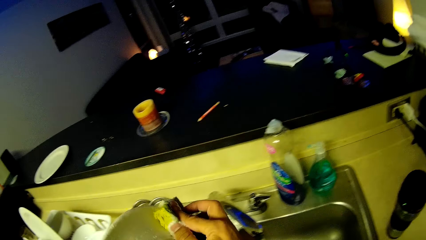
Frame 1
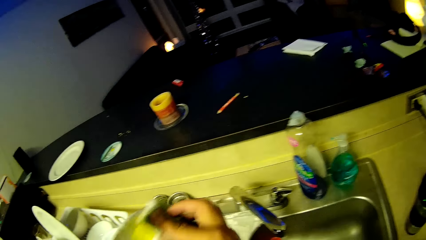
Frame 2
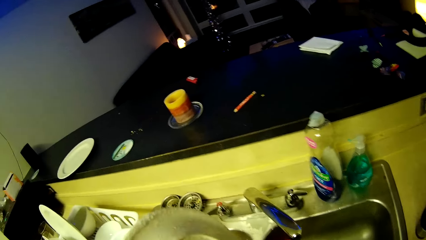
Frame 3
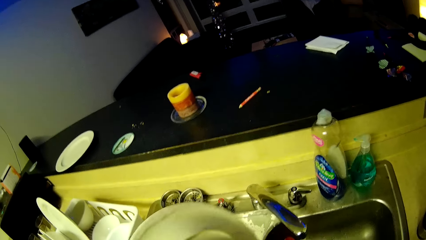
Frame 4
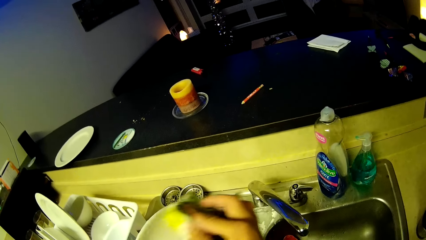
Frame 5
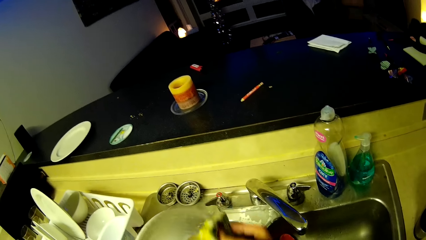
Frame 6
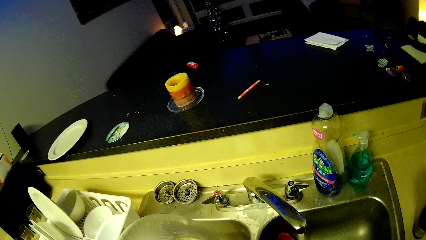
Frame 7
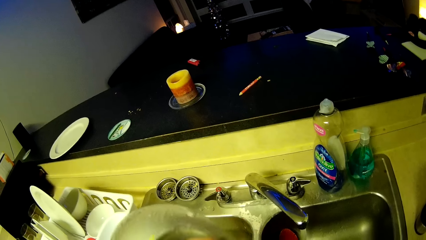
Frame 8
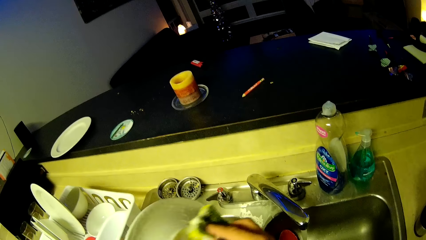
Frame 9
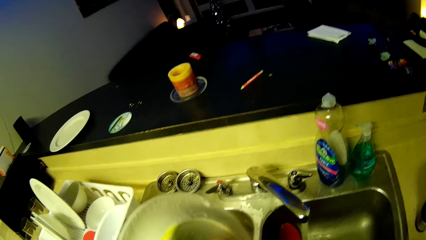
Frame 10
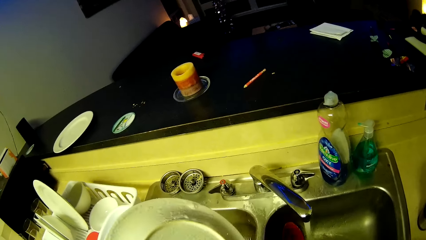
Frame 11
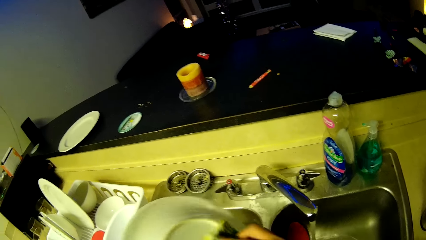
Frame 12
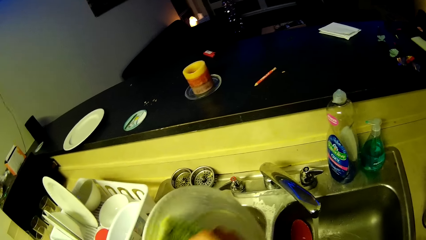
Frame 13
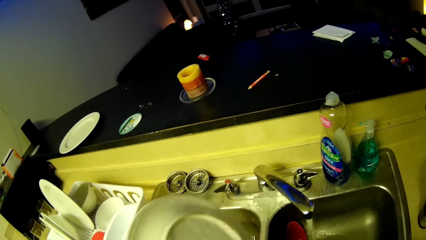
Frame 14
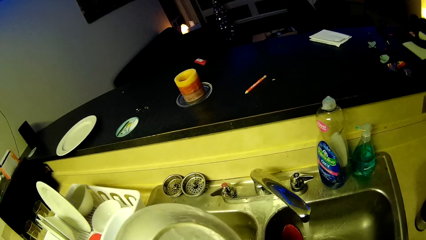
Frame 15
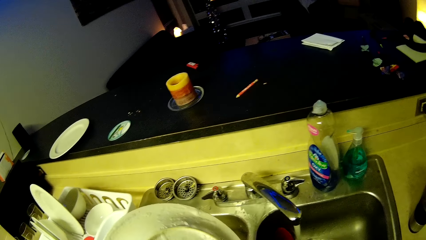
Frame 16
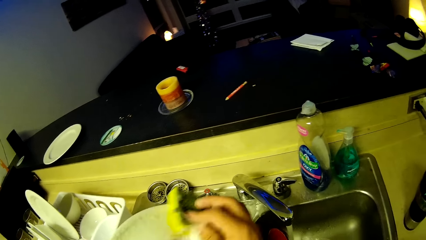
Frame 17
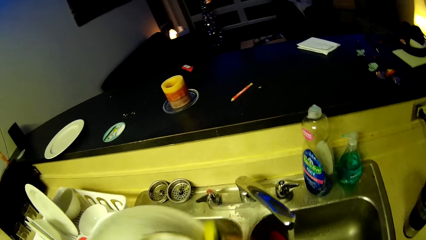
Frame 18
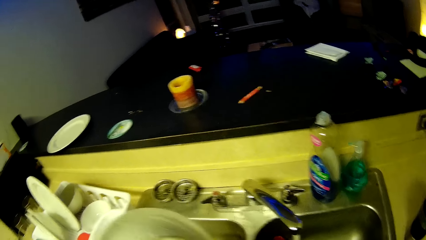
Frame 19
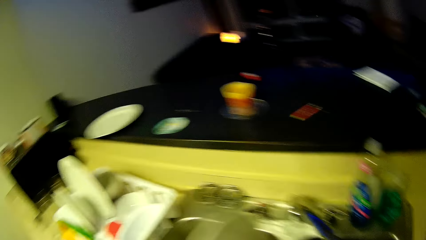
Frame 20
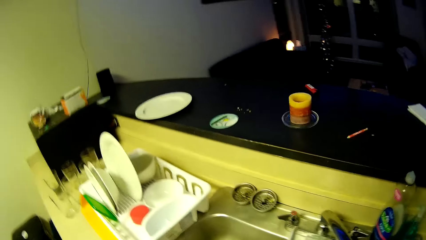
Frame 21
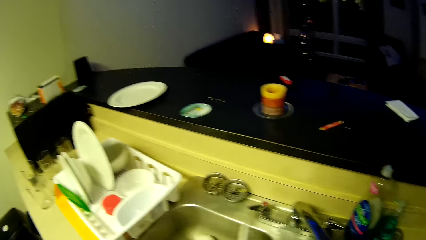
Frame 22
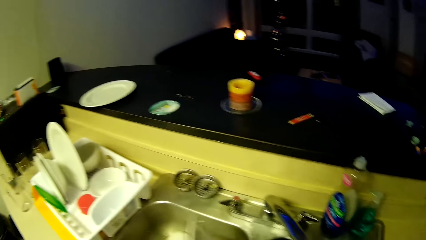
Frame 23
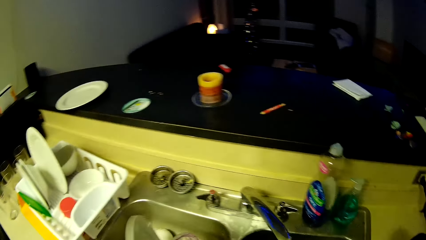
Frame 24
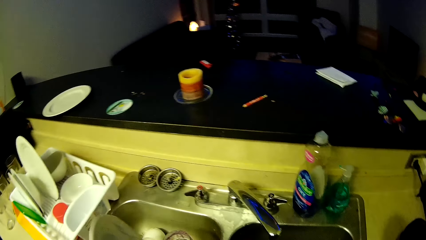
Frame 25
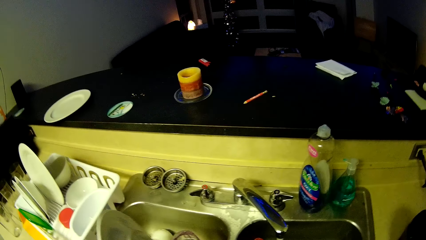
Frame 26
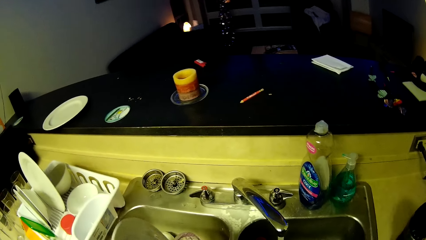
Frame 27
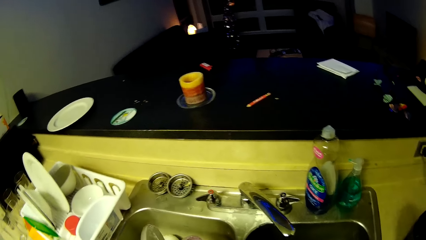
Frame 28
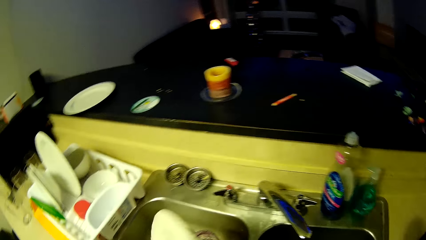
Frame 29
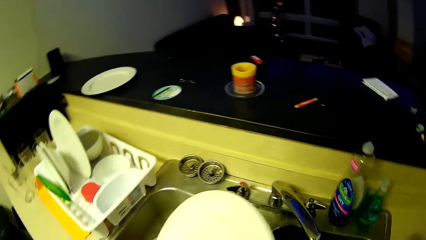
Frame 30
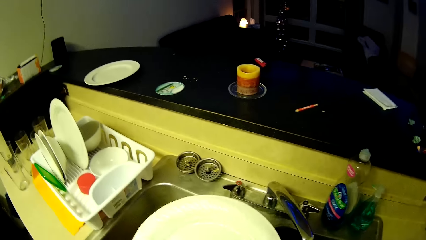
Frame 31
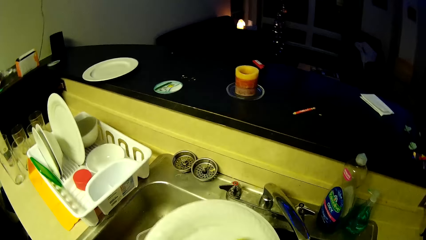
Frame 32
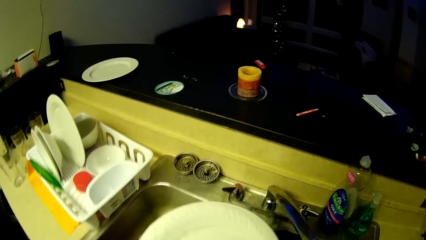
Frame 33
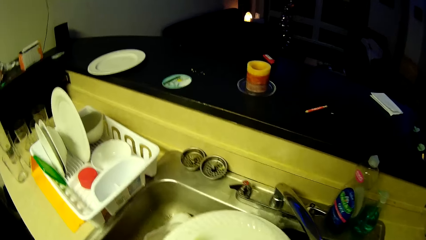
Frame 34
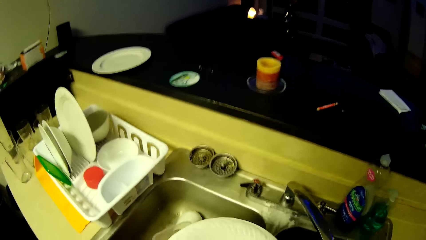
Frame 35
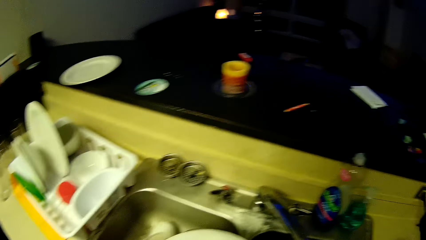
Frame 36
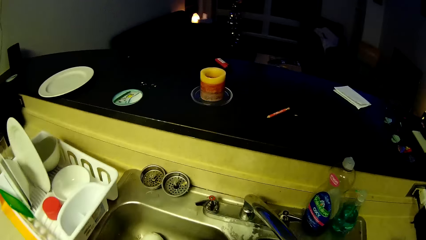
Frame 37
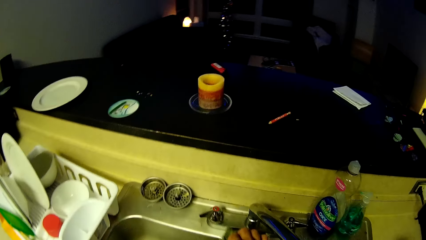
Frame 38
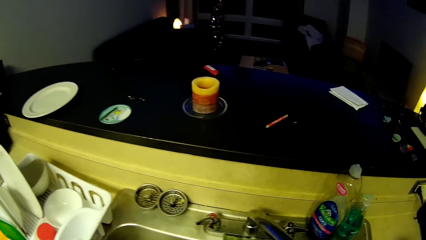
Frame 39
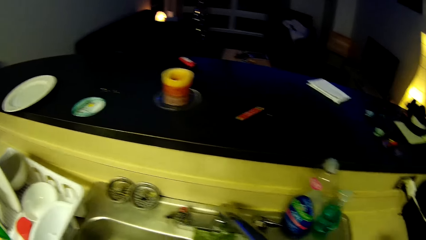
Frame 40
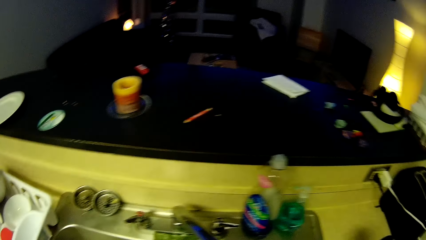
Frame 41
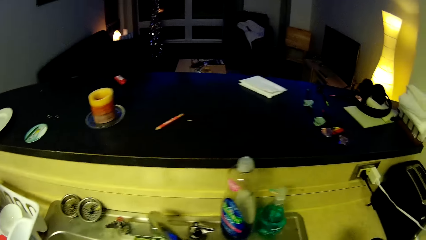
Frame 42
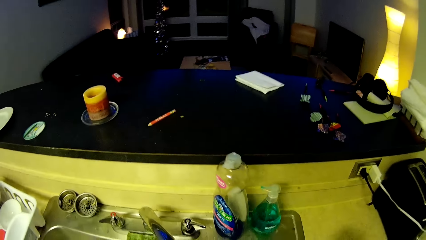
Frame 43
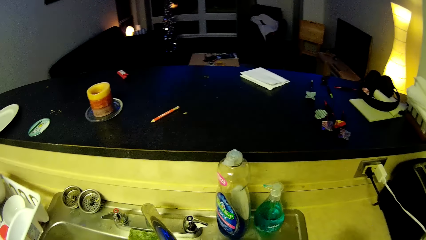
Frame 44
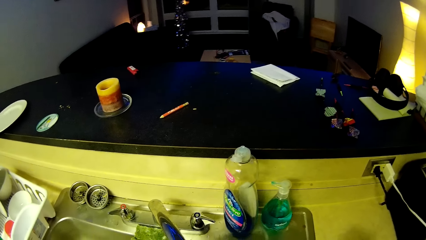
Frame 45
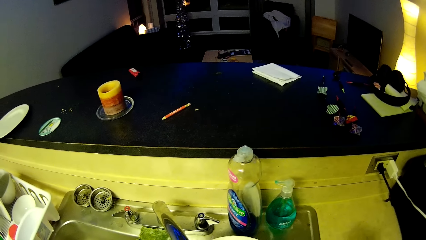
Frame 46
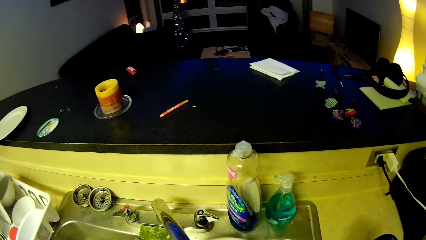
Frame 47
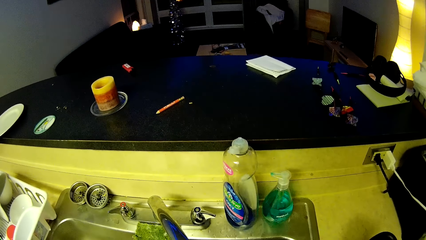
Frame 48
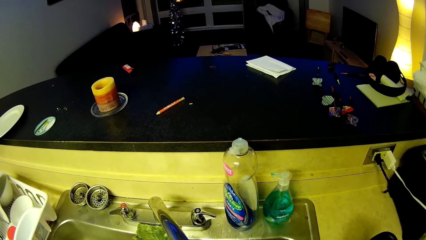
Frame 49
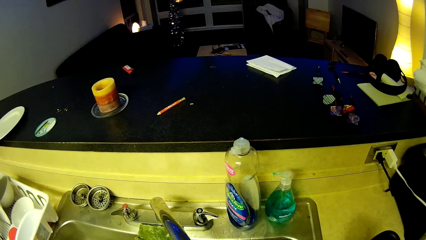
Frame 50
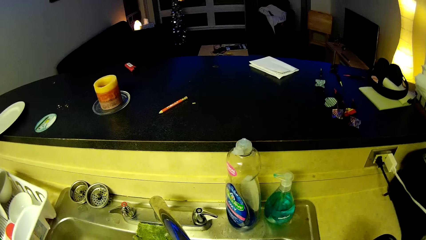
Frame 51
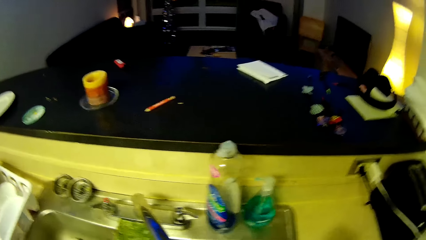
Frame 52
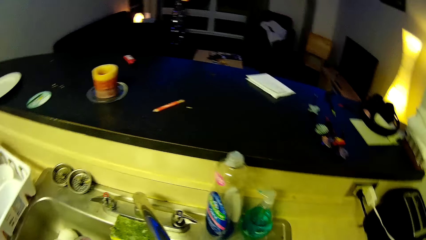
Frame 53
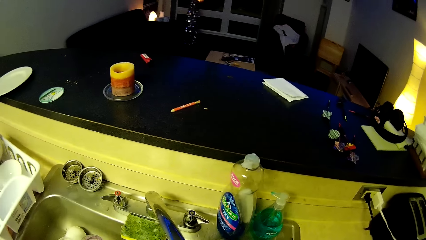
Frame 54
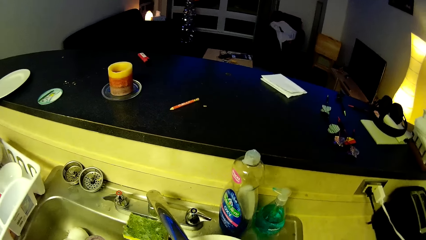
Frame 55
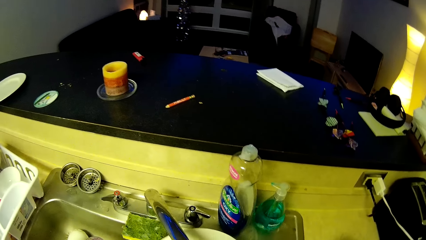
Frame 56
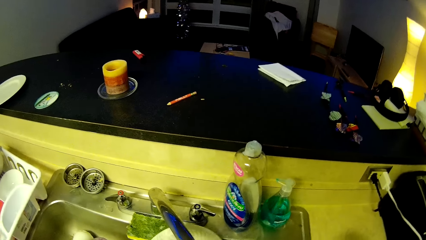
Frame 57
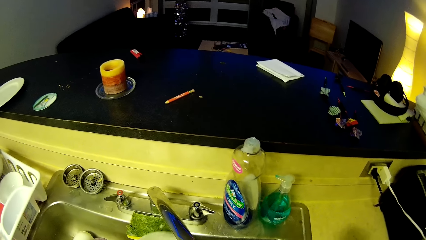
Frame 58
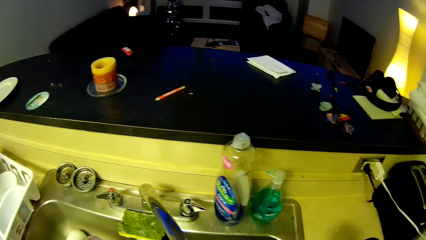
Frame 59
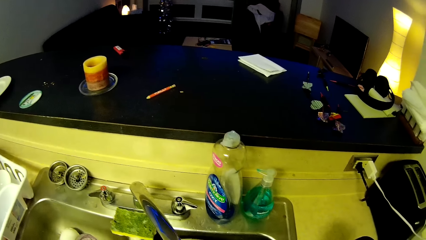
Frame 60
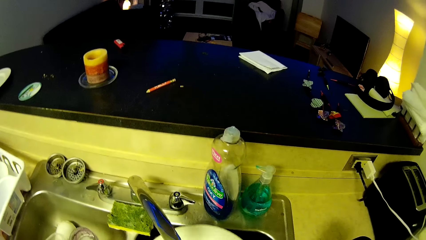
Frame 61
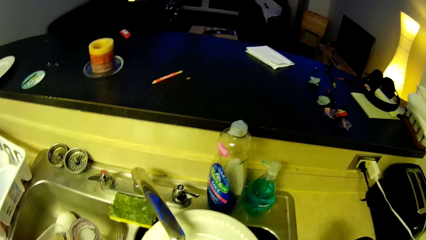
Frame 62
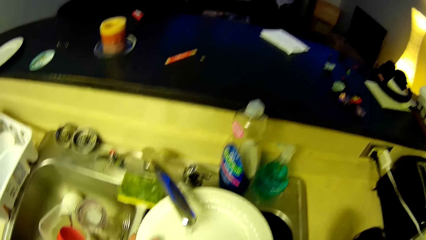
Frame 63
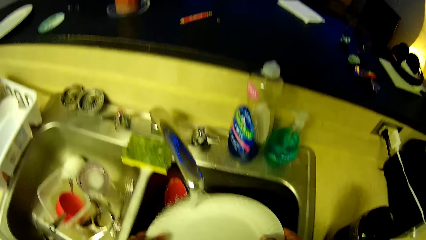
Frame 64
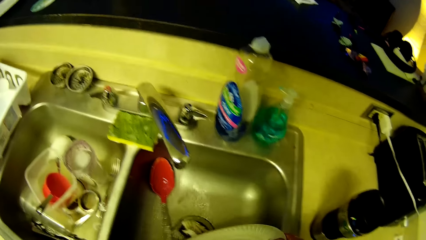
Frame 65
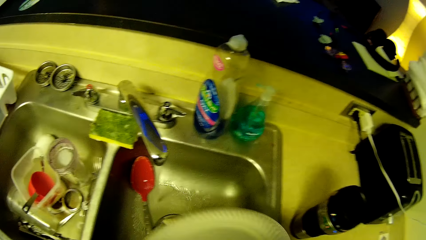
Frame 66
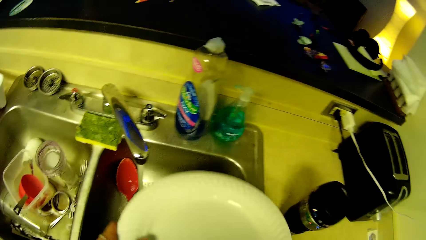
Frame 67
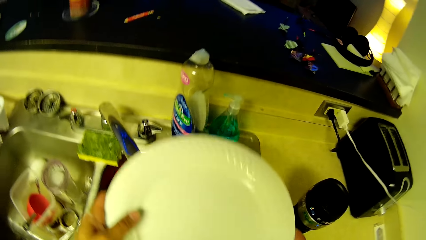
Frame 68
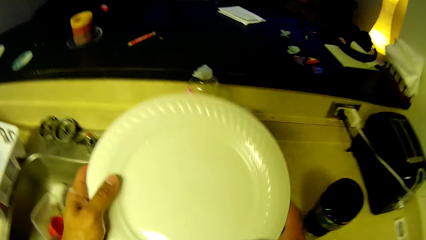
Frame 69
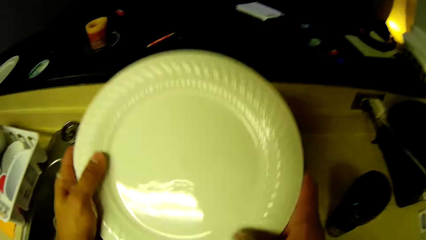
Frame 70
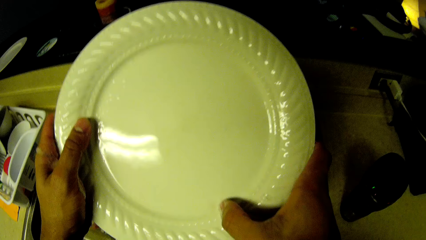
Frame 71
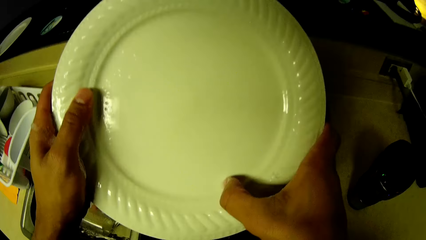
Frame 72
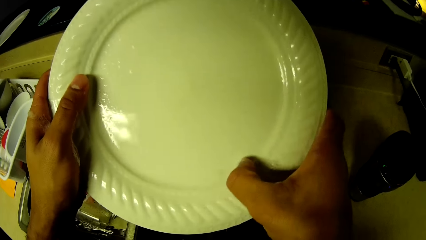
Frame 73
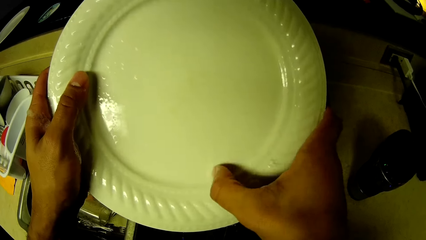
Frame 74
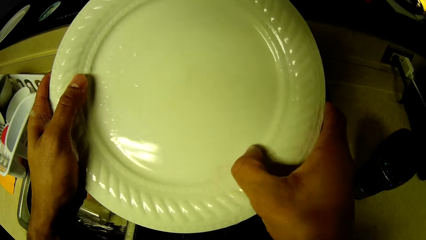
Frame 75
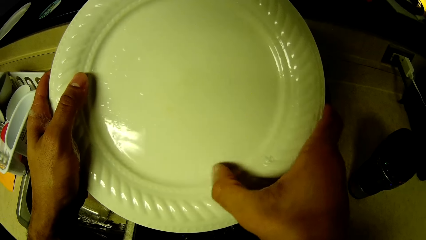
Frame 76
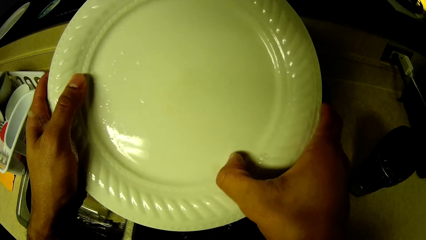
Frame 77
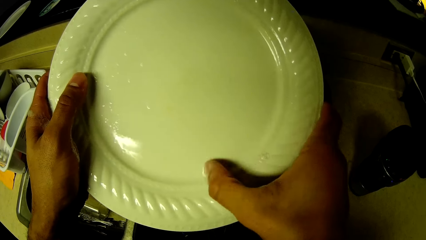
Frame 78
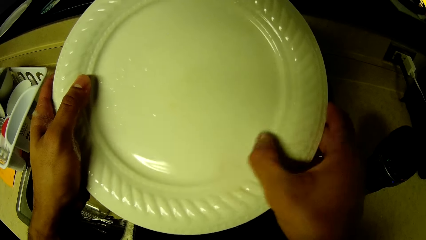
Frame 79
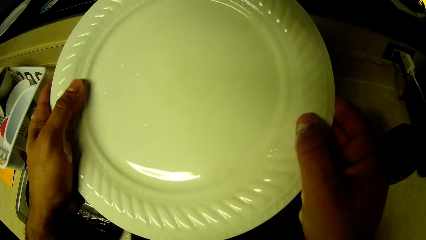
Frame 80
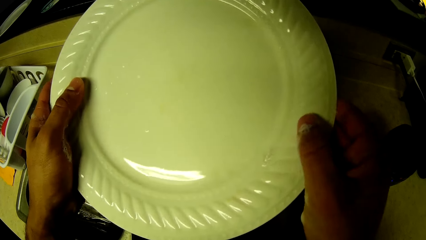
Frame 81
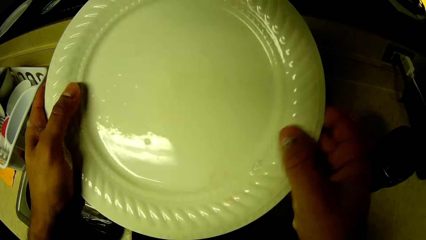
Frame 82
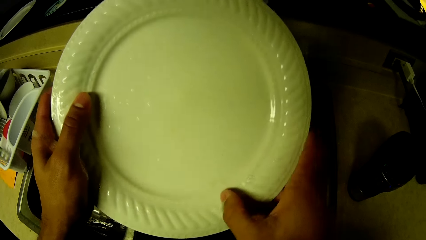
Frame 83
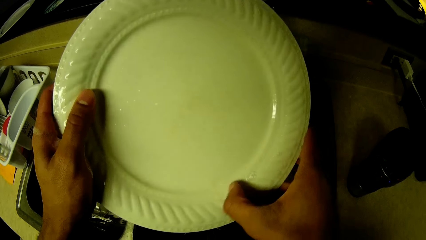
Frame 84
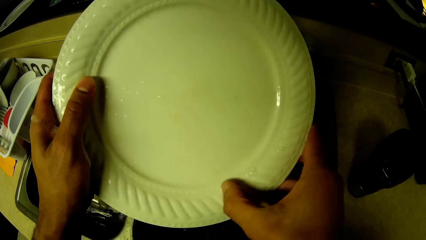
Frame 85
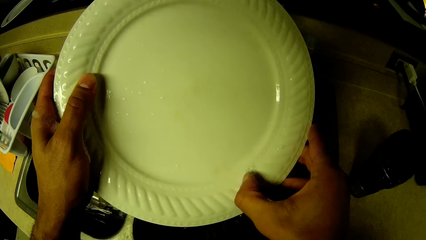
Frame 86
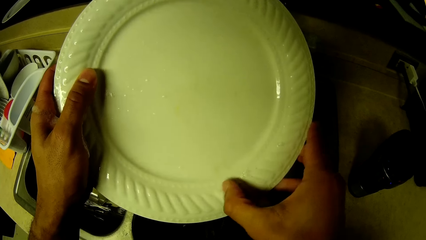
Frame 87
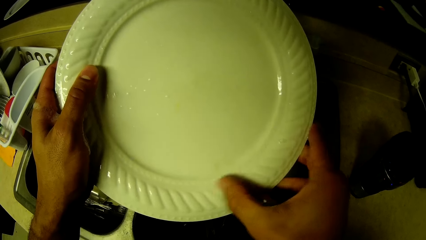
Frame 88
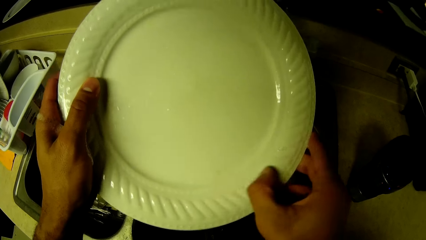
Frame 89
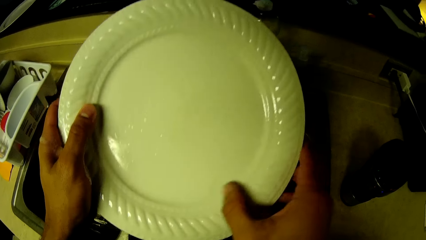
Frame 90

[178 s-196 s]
The camera wearer flips a plate with a hand. He cleans the plate with a scrubber. He puts down the scrubber on a kitchen sink. He rinses the plate with running water. He scrapes dirt off the plate with his right thumb.
